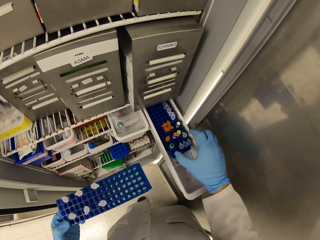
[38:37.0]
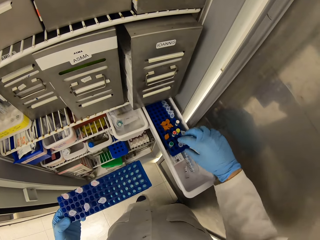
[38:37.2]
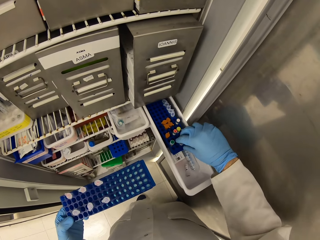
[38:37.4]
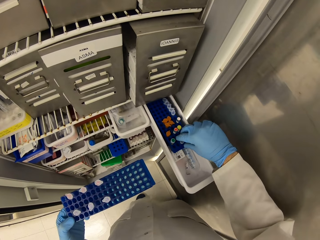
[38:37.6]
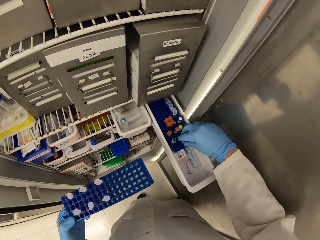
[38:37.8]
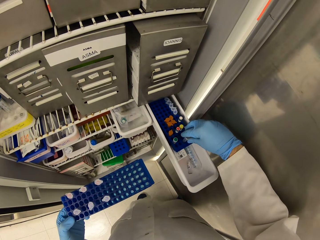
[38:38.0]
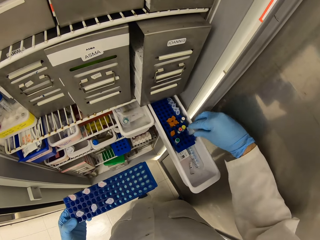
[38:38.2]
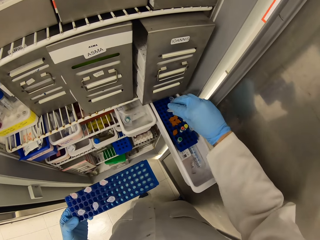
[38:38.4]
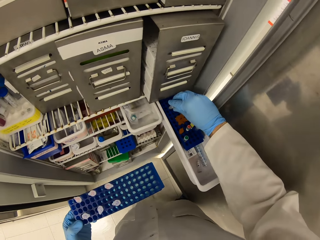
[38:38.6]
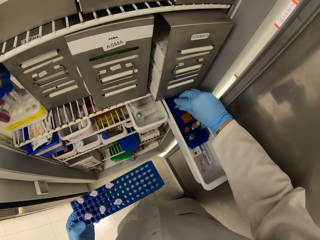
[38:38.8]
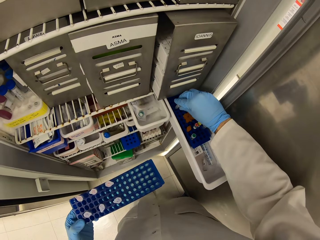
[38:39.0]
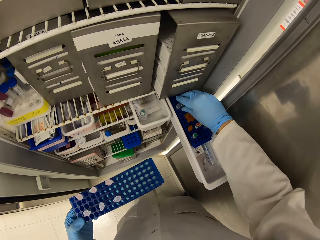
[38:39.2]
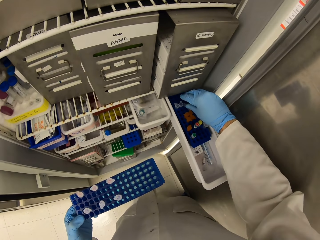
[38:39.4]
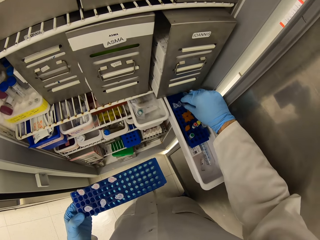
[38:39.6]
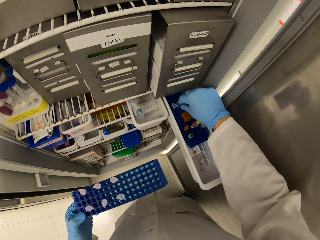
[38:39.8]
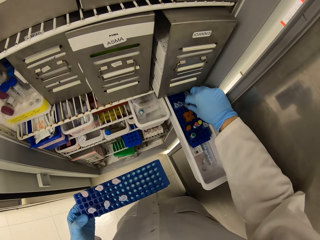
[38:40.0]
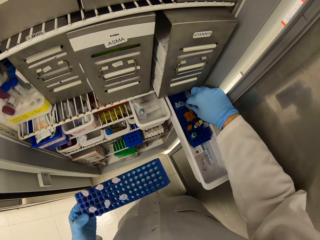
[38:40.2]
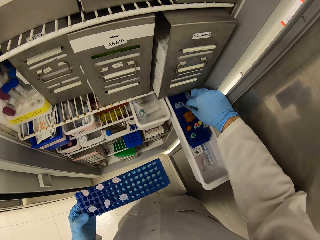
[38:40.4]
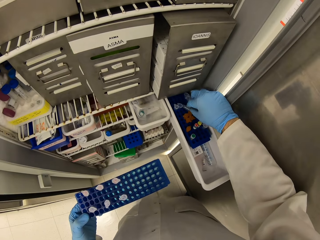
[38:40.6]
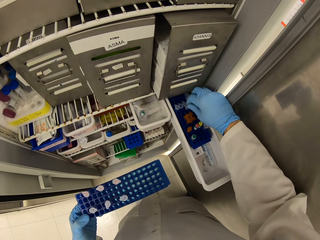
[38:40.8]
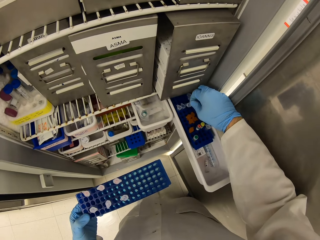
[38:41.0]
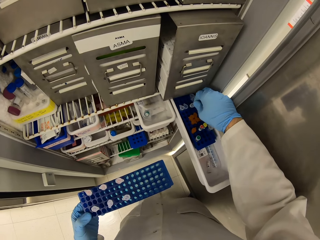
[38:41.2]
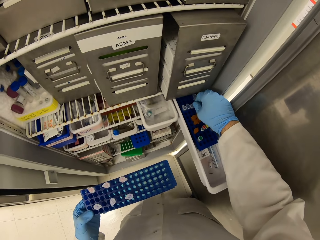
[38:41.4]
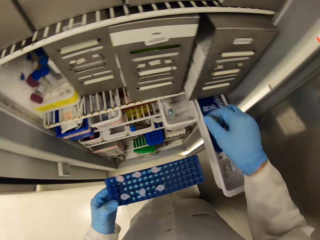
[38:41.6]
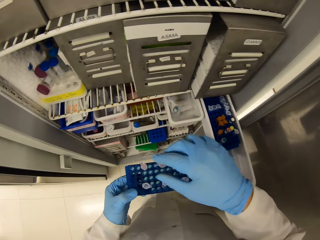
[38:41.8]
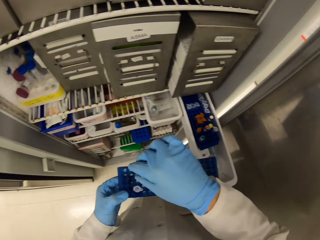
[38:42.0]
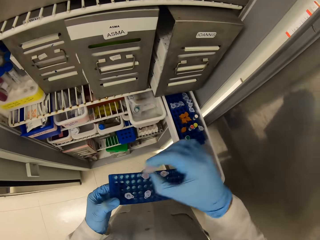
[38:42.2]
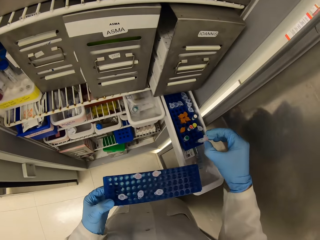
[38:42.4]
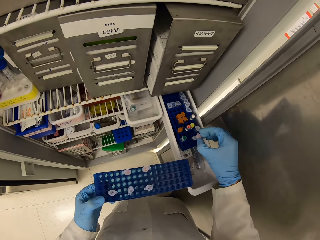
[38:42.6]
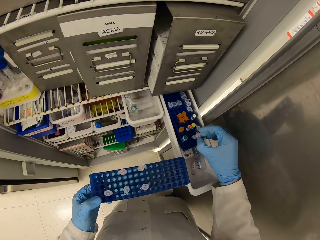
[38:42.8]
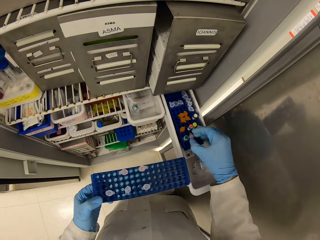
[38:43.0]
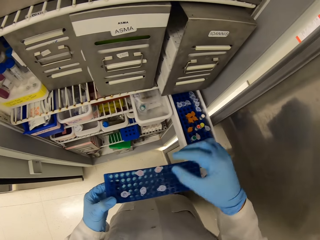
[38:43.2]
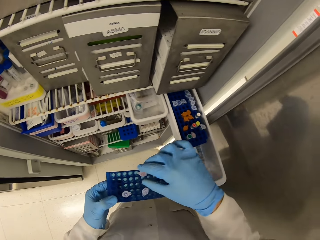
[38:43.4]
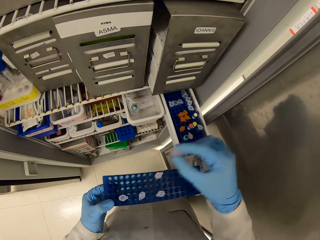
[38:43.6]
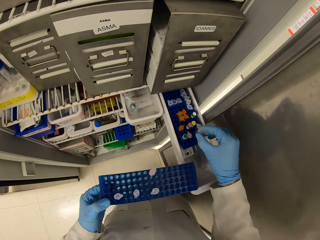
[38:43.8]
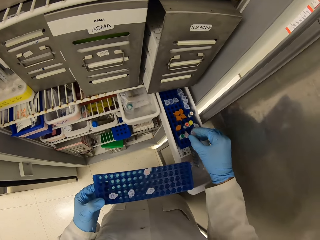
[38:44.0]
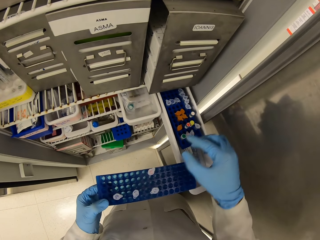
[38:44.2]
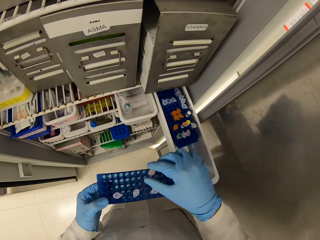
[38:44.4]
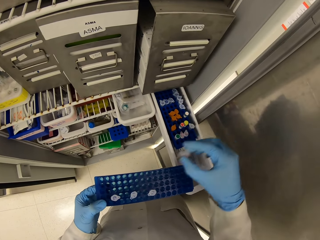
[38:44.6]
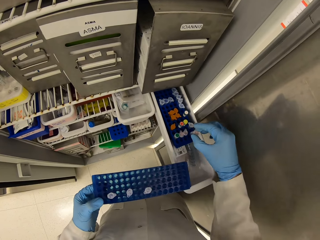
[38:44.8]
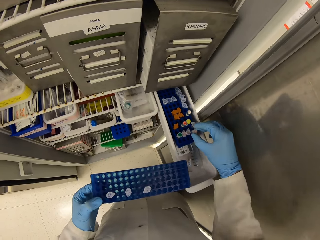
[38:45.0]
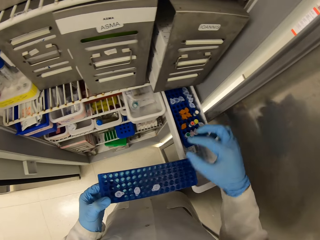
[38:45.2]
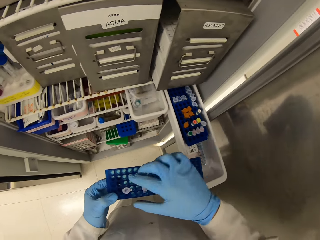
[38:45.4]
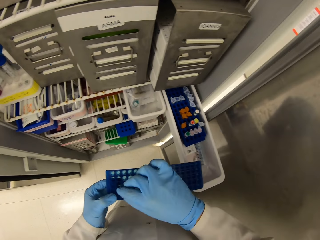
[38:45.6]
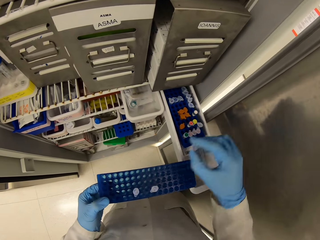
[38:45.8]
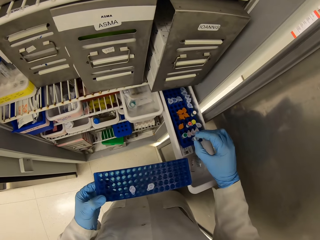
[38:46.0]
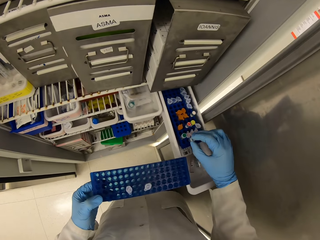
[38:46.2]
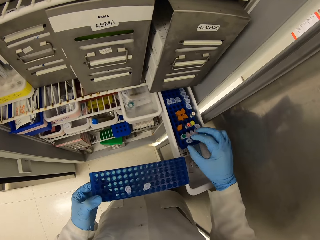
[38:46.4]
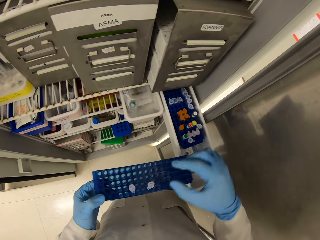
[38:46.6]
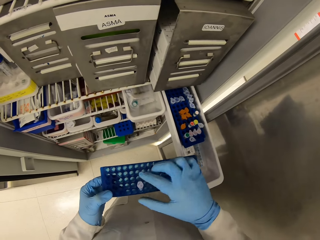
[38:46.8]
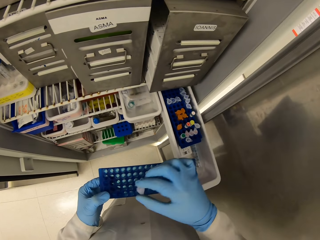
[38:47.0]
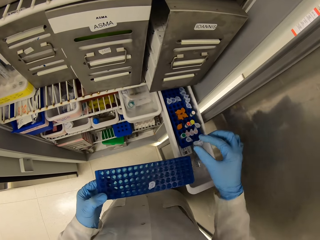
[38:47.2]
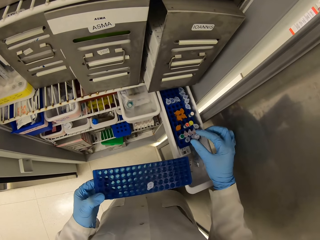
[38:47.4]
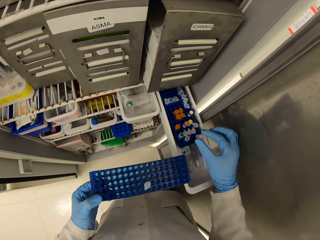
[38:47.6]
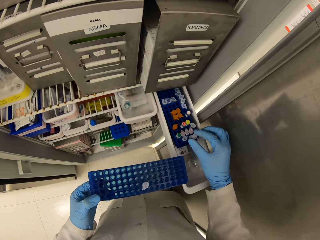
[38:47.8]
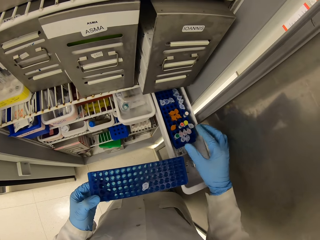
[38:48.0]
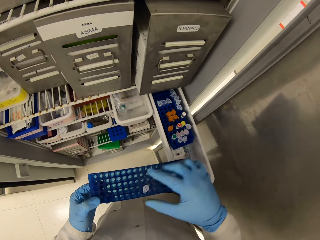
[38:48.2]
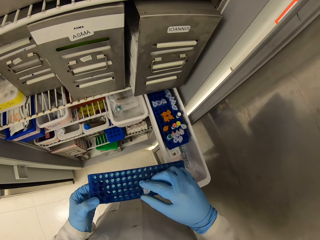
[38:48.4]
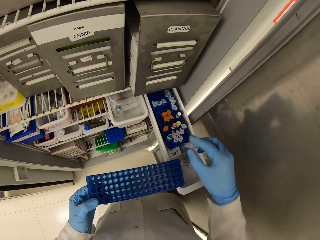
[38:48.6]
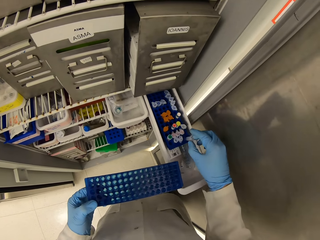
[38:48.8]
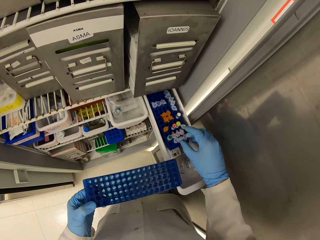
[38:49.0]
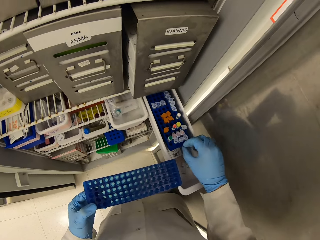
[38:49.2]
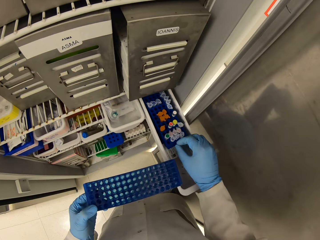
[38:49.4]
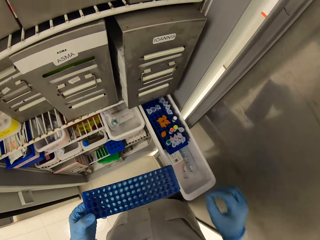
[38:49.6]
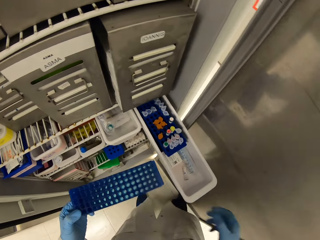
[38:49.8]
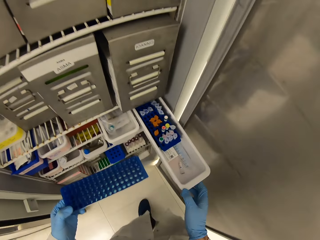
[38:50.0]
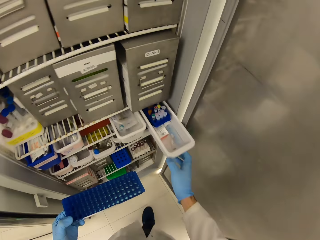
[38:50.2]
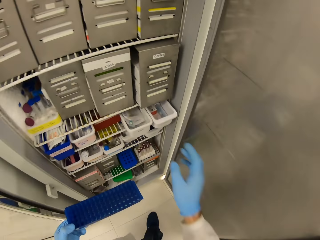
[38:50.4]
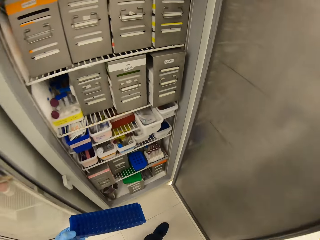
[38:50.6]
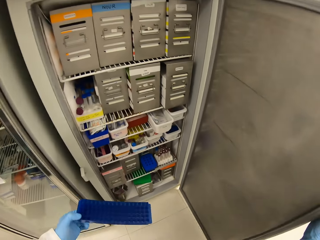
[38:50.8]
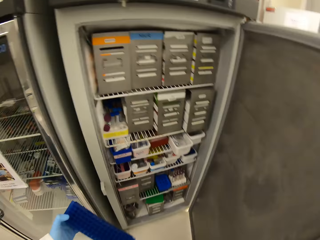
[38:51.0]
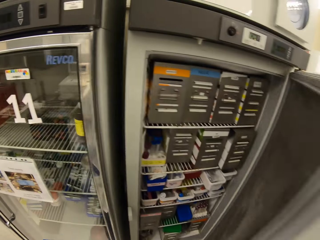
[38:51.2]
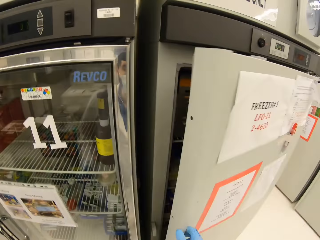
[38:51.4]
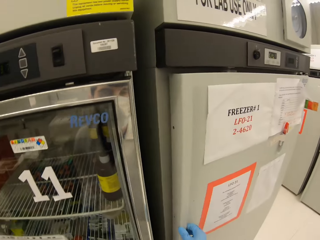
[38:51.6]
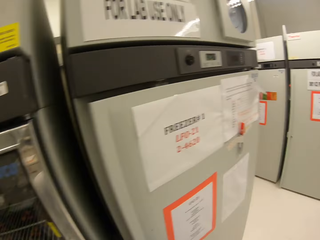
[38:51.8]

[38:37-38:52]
The camera wearer moves a test tube rack. They pick a test tube. They move the eppendorf tube in the fridge. They pick an eppendorf tube from the test tube rack and place the eppendorf tube in the fridge. They pick an eppendorf tube from the test tube rack and place the eppendorf tube in the fridge repeatedly. They squeeze the container shelf. They push in the fridge tray. They close the fridge.

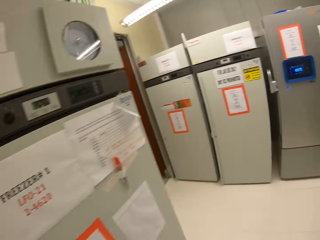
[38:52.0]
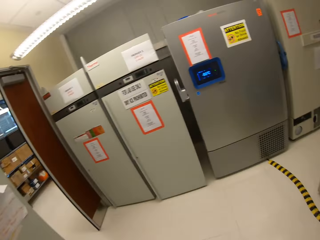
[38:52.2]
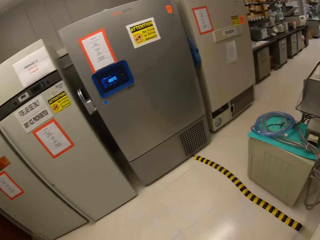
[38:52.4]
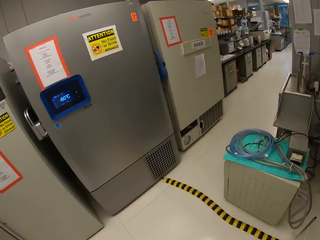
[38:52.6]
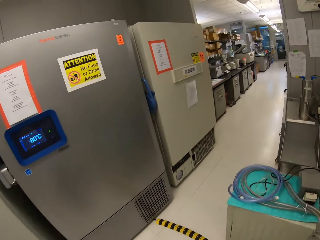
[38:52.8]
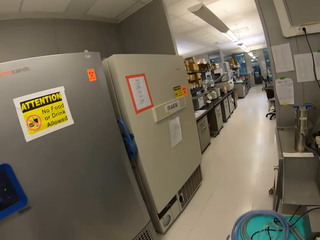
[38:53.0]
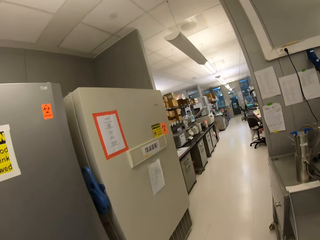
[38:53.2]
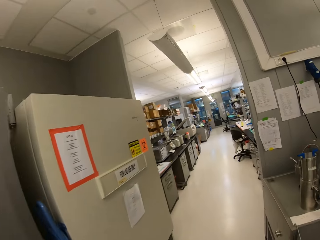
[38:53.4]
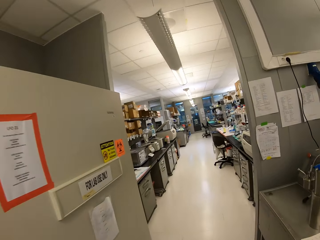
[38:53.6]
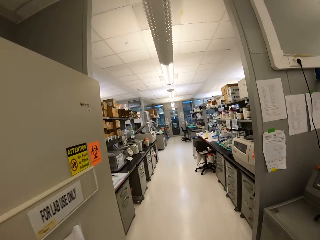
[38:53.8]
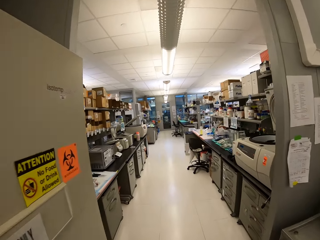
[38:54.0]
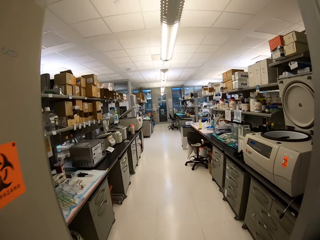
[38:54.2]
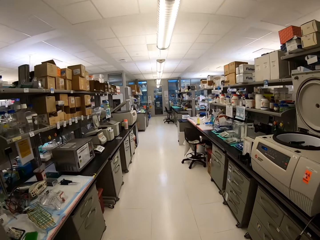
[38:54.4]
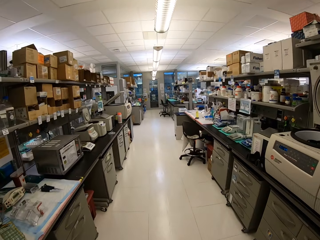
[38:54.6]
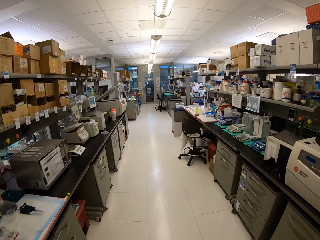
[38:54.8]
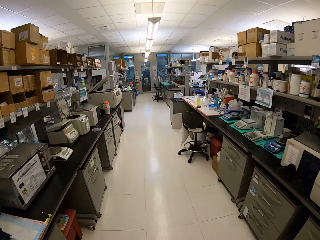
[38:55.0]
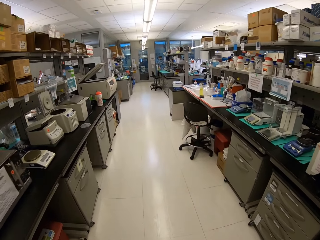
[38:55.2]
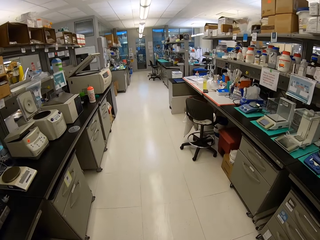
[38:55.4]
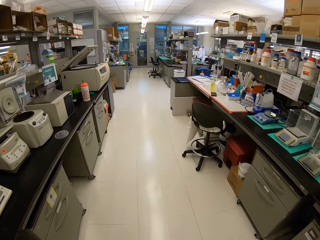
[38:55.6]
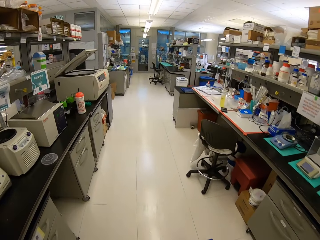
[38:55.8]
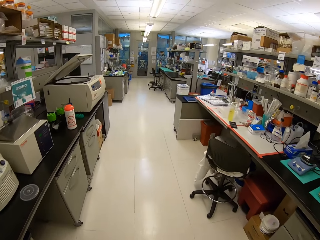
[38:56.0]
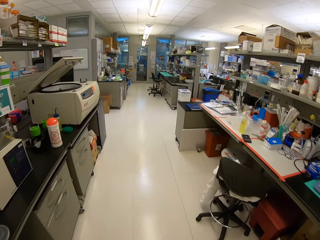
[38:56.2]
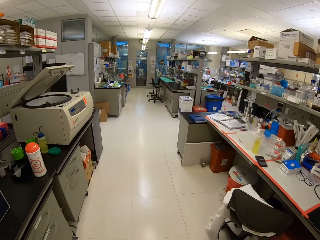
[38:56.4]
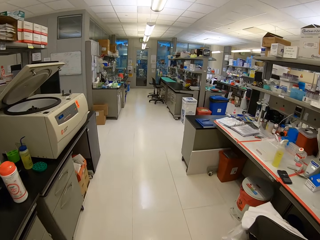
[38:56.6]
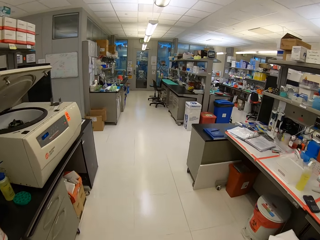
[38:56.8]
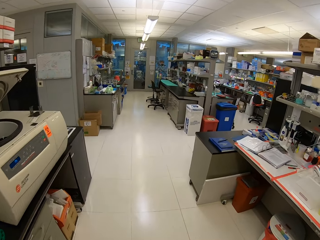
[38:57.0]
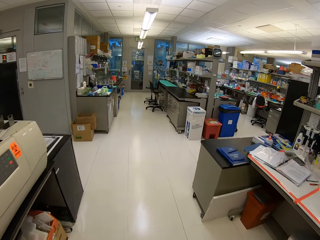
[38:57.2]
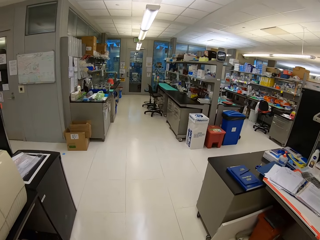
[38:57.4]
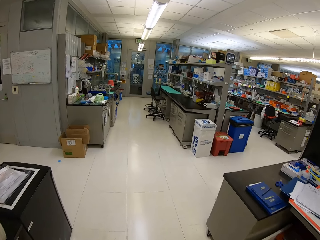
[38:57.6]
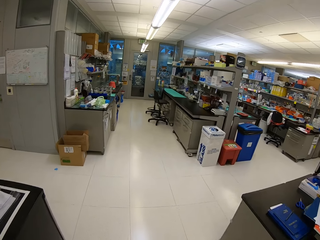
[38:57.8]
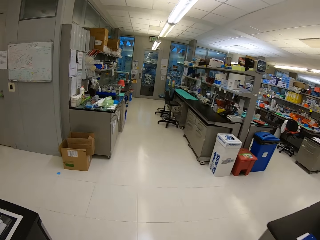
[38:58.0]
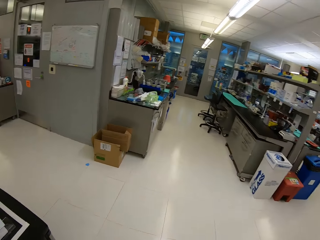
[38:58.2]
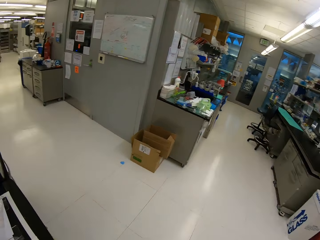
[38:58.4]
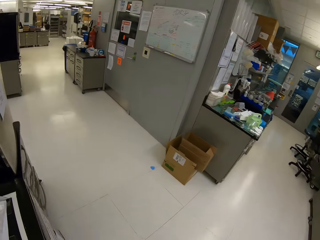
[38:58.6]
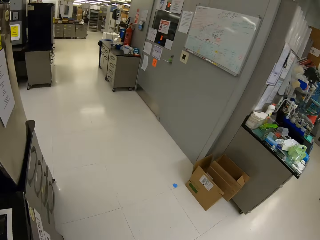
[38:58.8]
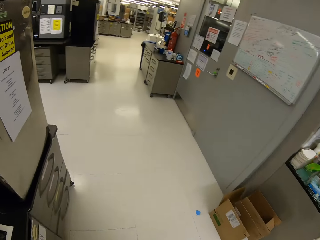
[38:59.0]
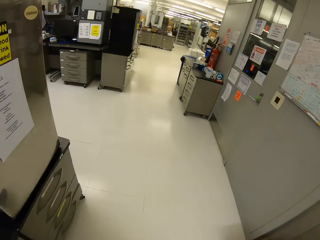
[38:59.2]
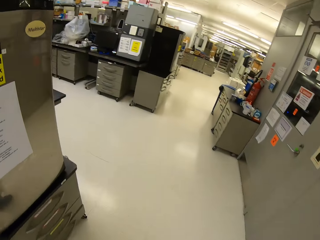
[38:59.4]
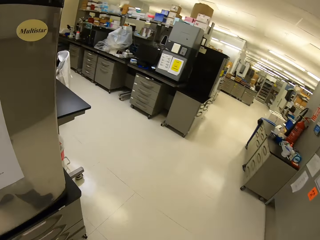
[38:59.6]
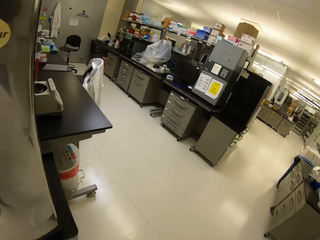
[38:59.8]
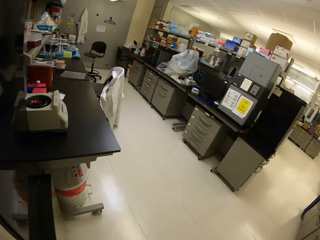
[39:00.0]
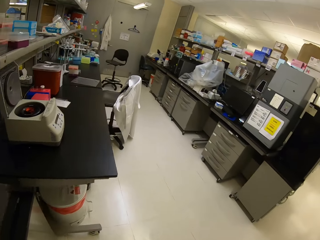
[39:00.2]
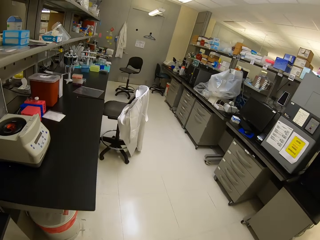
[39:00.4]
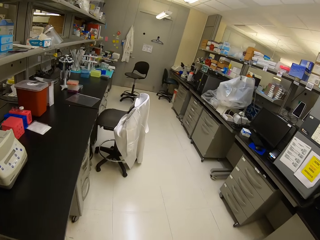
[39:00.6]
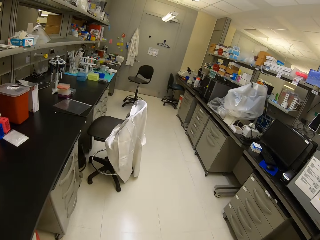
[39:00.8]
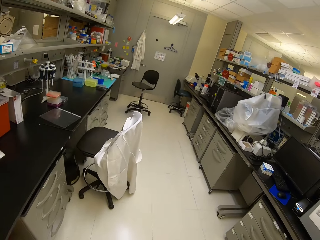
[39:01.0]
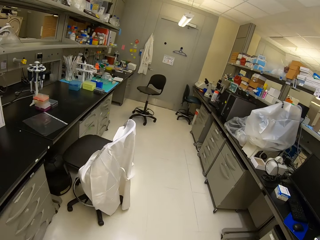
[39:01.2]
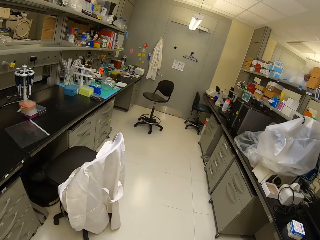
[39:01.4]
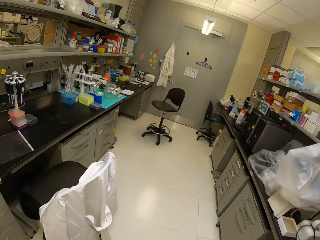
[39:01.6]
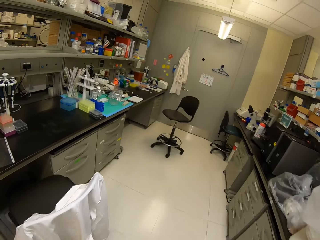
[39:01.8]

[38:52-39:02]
The camera wearer walks around.
